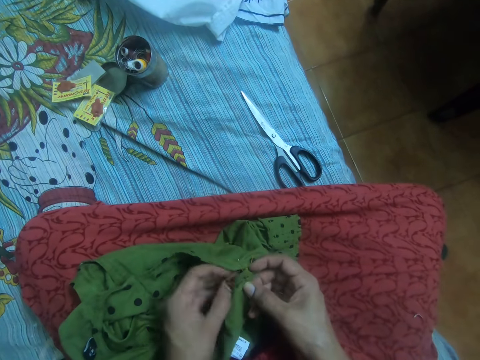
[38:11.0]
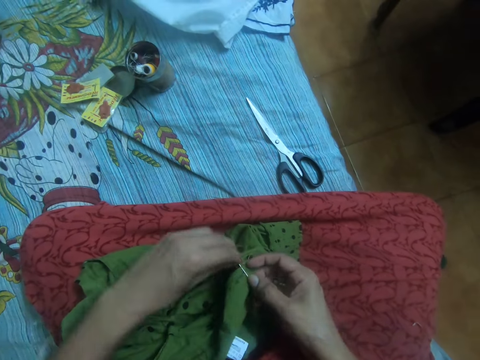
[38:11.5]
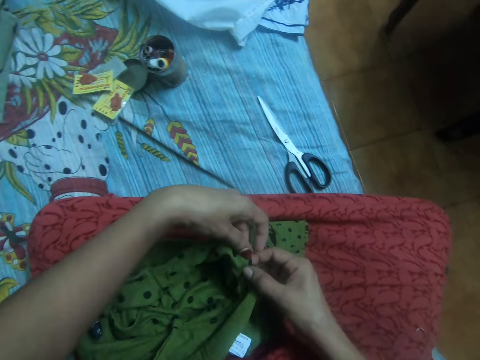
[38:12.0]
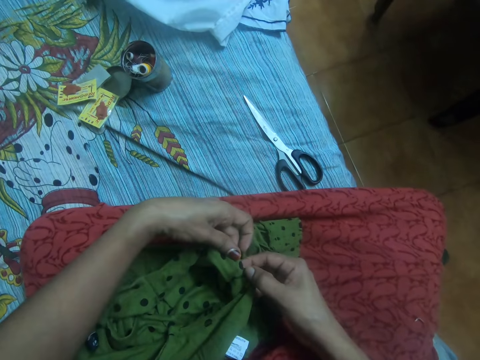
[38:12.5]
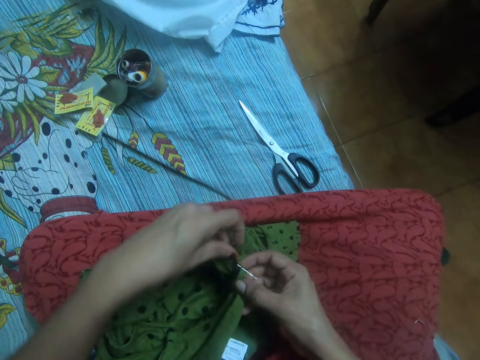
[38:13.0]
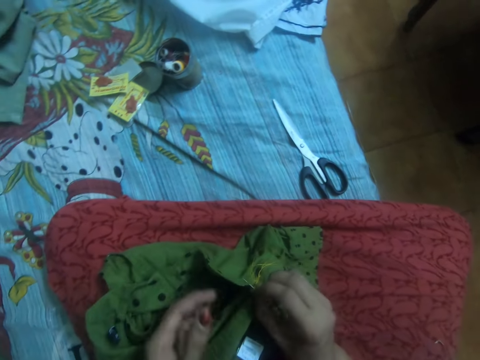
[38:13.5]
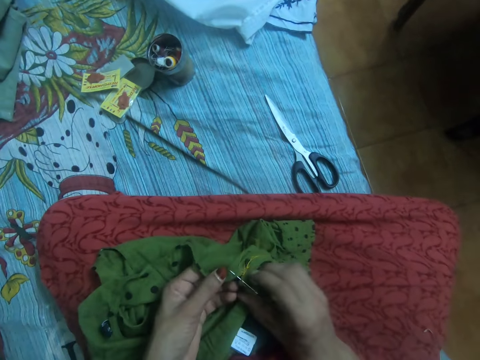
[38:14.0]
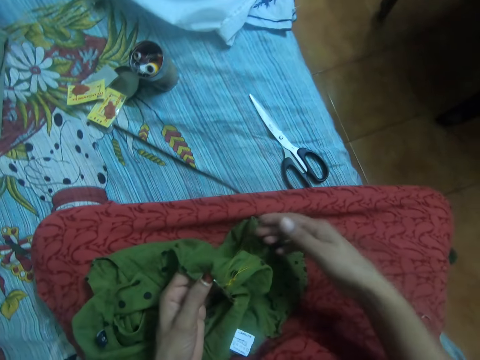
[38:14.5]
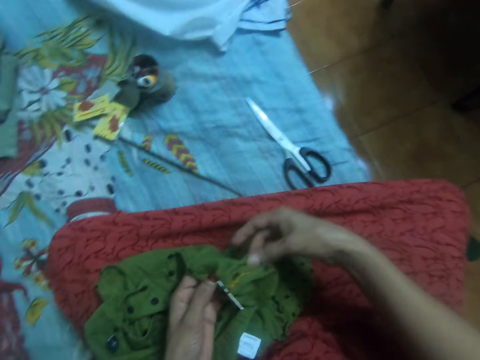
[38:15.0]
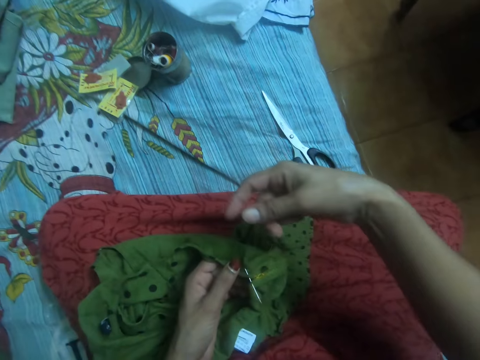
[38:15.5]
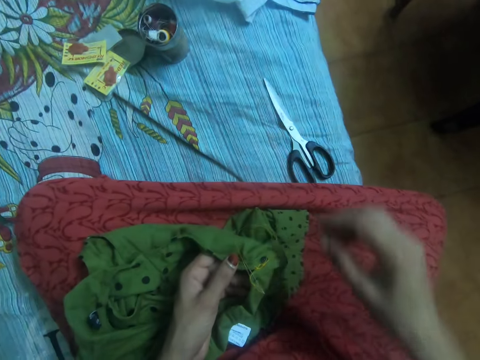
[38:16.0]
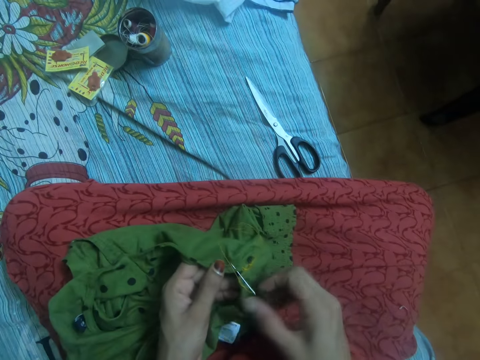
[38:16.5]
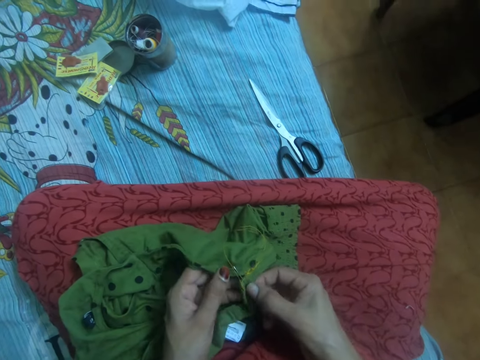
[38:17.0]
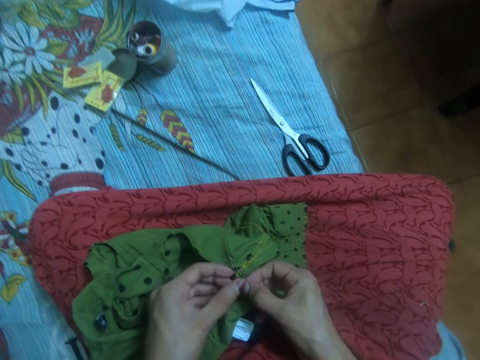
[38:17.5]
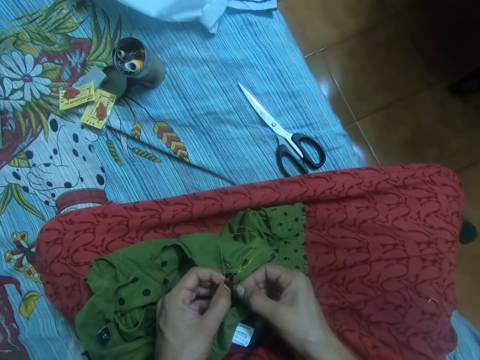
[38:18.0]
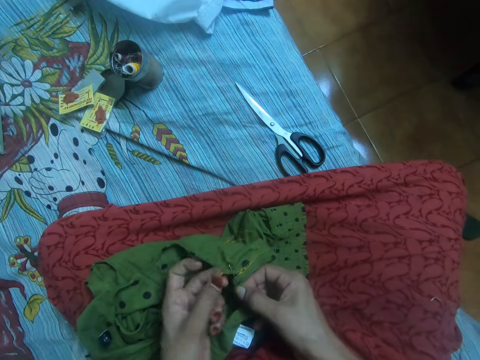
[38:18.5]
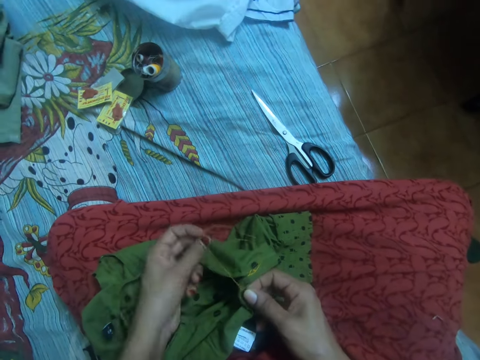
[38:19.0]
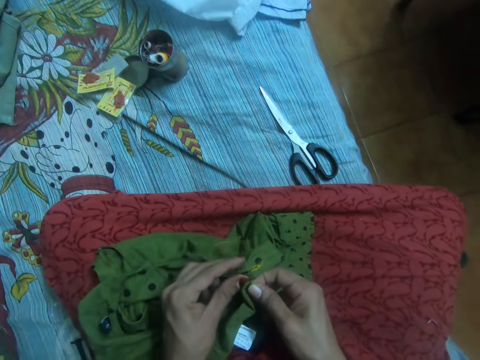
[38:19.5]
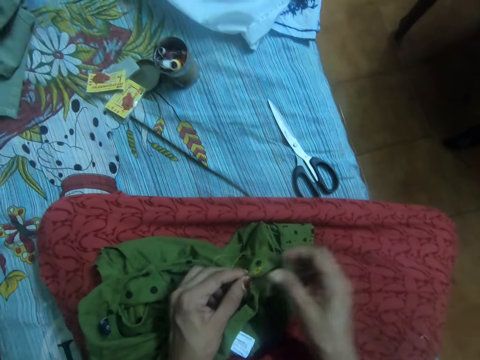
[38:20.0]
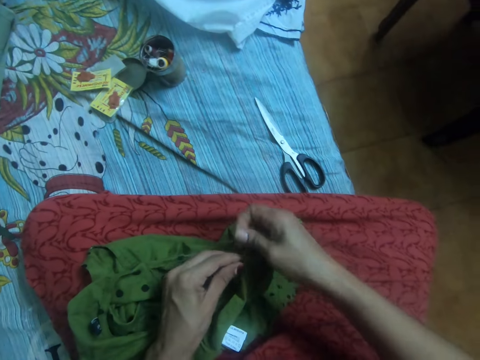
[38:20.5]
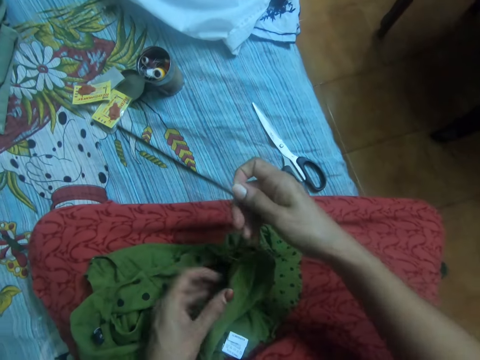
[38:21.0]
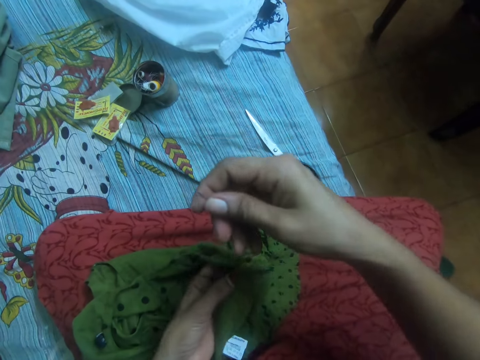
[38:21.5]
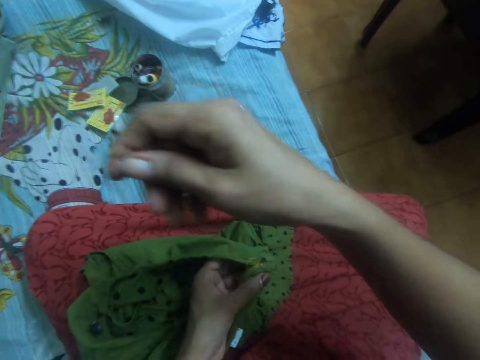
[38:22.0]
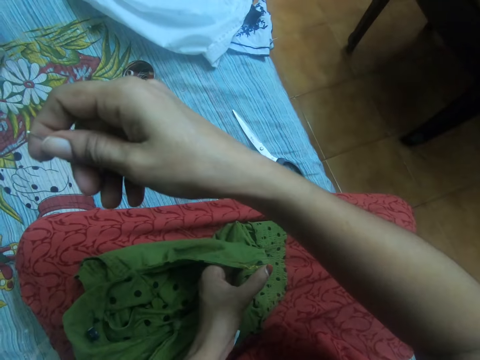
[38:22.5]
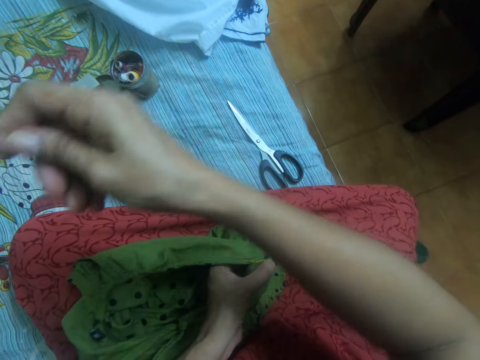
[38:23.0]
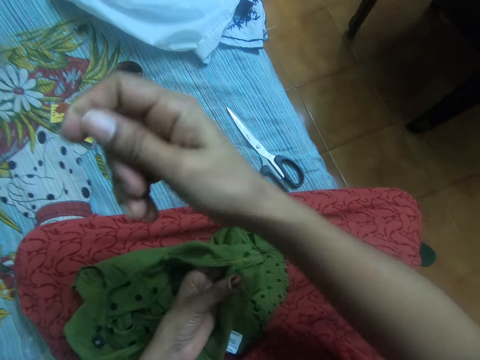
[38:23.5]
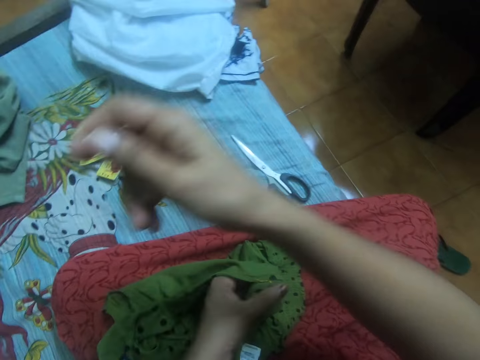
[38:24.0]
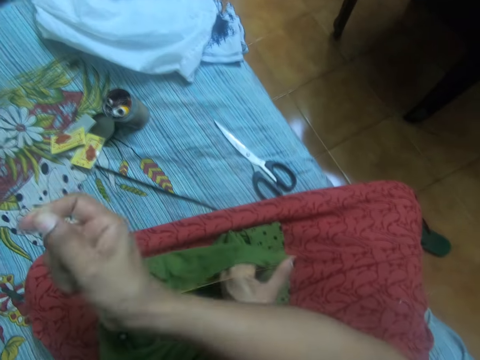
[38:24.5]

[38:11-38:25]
The camera wearer checks the cloth. She turns the cloth with her hands. She adjusts the thread in the cloth with her hand. She pulls out the needle with her right hand from the other side of the cloth.

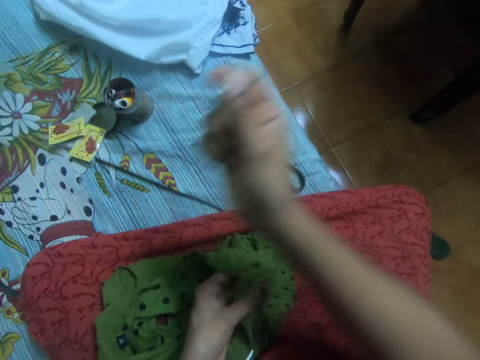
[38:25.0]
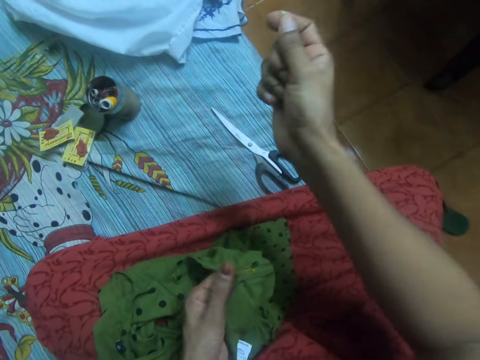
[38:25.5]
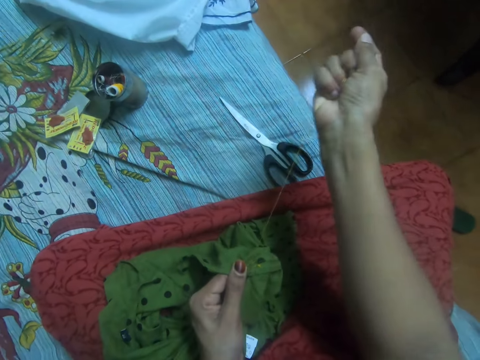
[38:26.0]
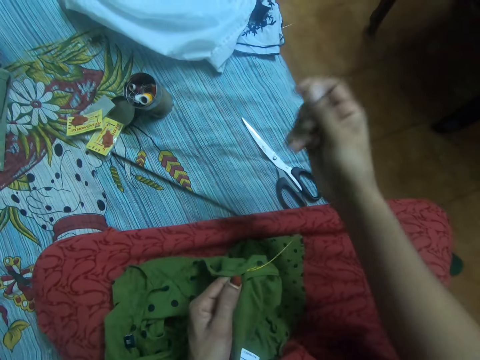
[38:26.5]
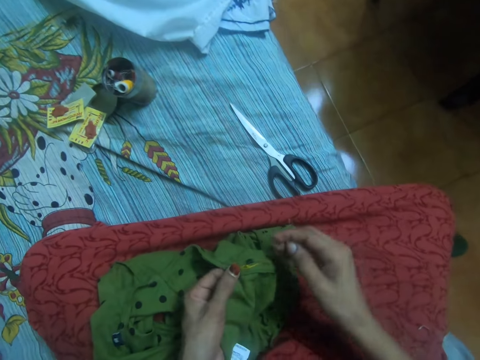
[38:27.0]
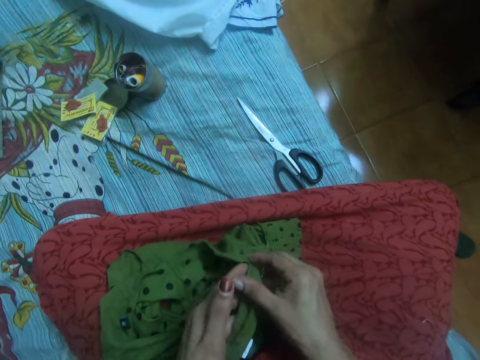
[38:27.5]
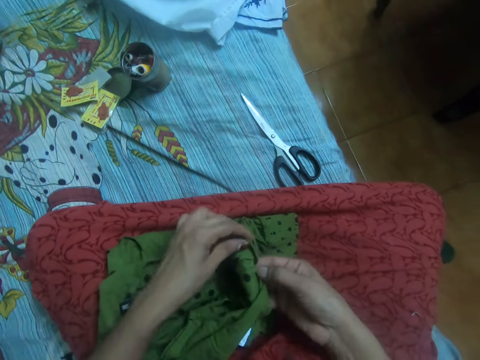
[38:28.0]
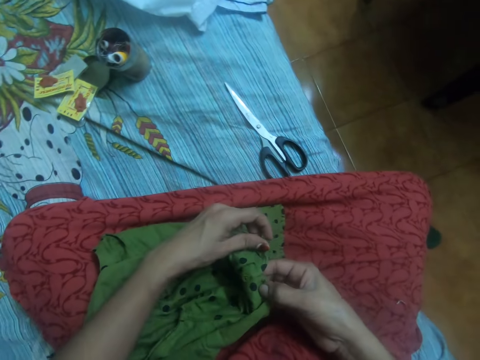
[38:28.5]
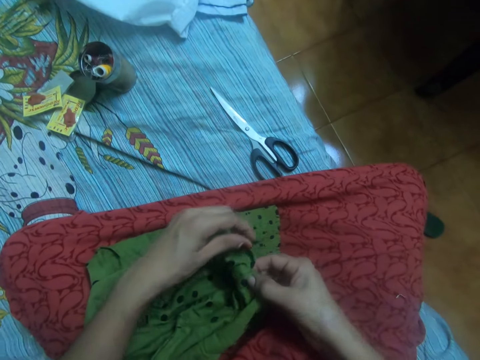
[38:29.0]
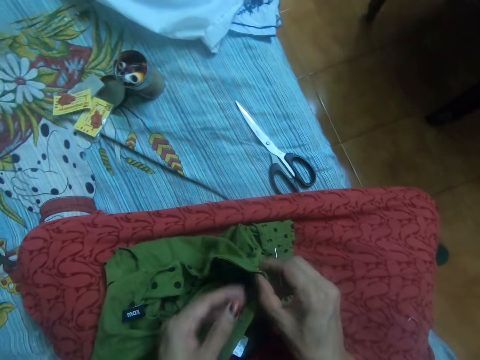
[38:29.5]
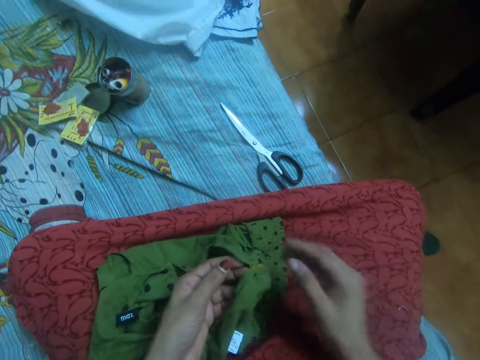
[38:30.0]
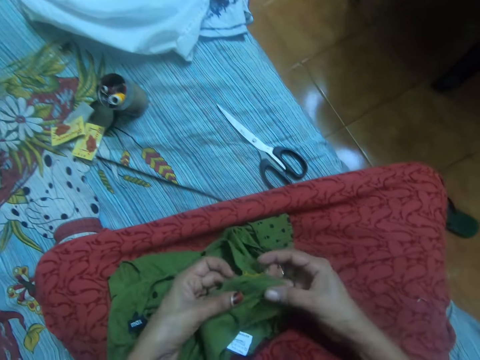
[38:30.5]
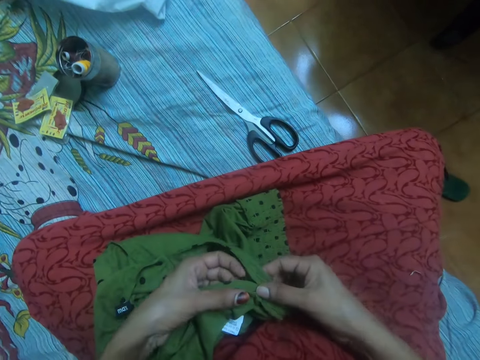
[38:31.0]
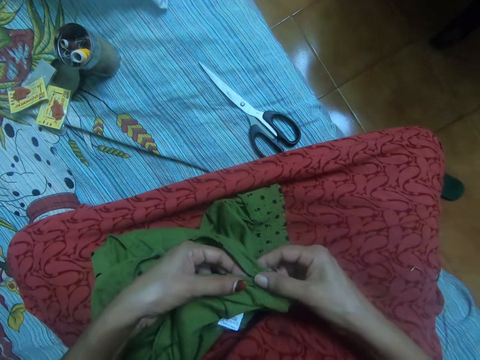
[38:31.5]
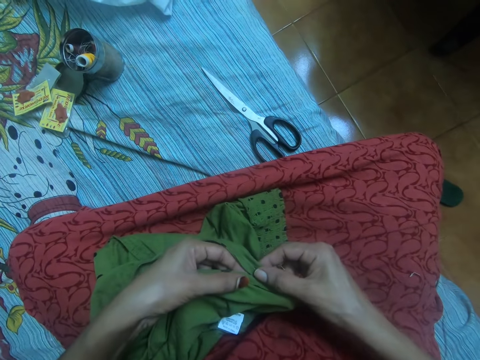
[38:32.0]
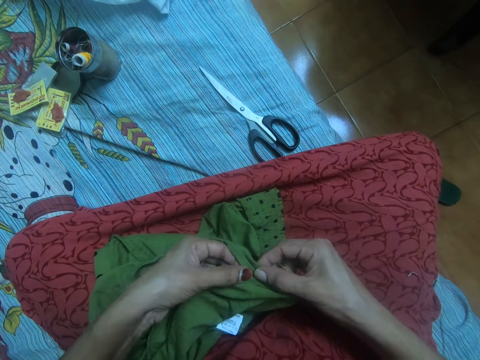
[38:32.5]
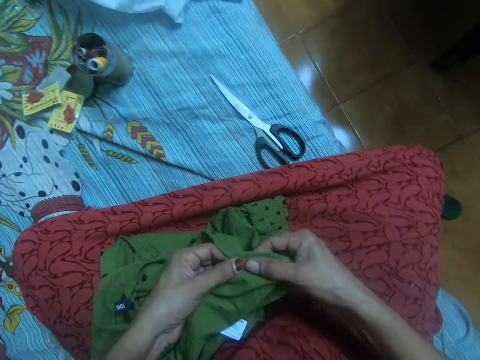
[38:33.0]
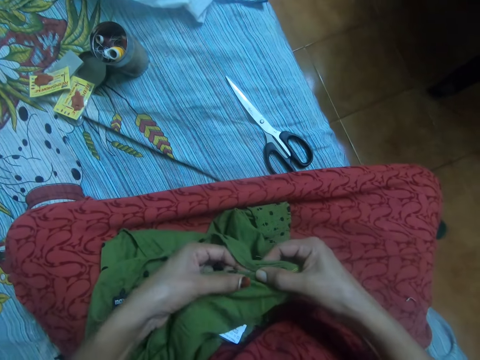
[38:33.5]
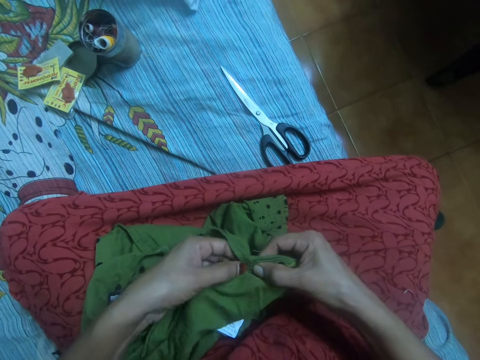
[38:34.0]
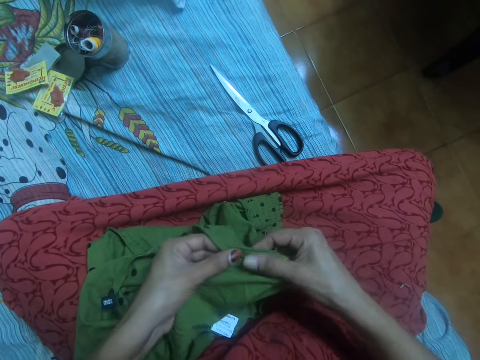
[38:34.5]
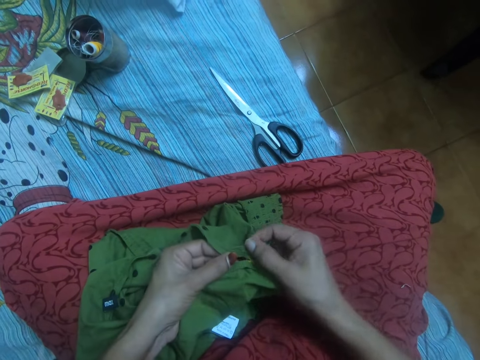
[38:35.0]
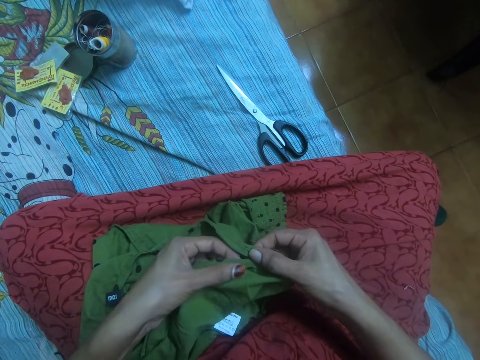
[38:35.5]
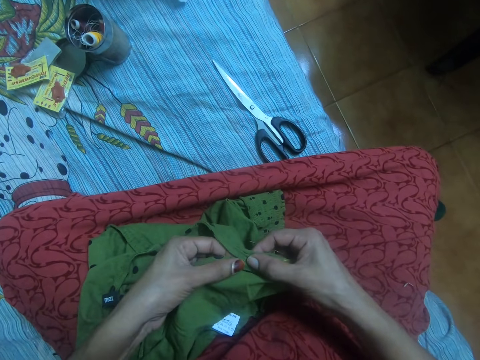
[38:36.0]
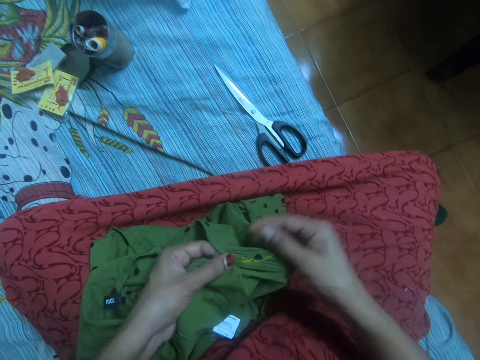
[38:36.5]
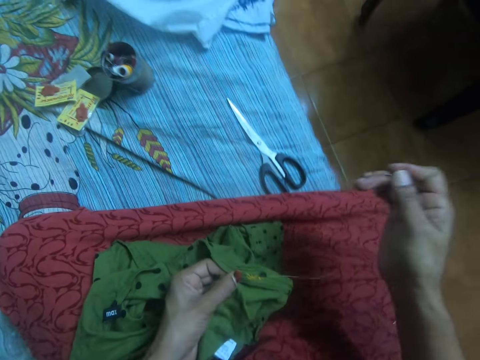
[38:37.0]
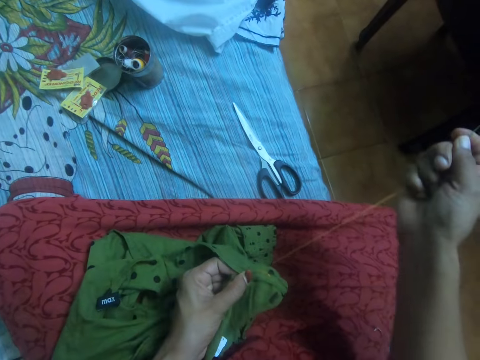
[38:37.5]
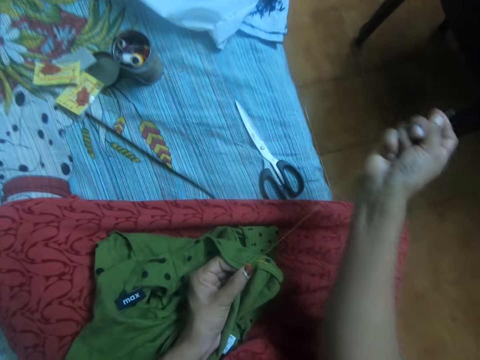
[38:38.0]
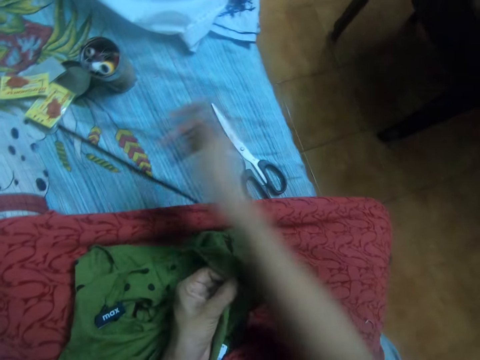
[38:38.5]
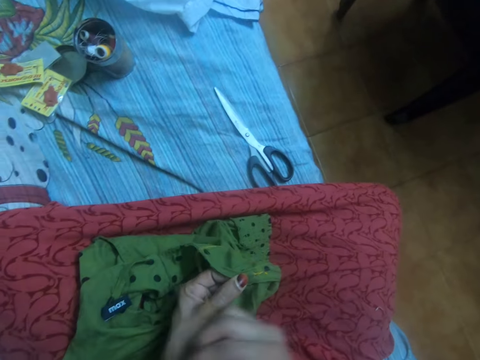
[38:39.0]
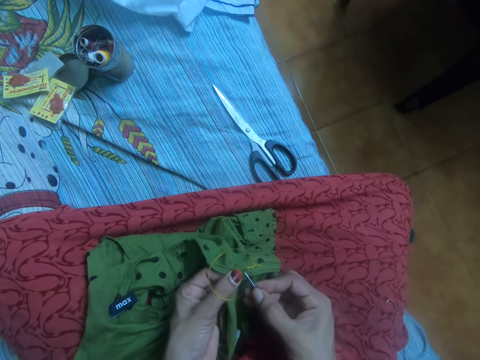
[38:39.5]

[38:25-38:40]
The camera wearer adjusts the cloth. She puts two sides of the cloth together. She tightens the thread in the cloth with her right hand.
